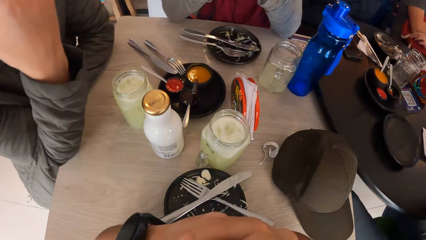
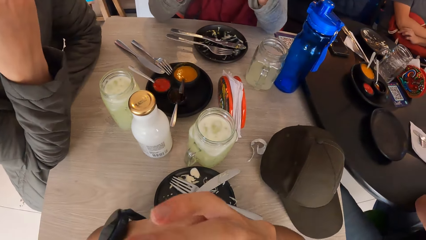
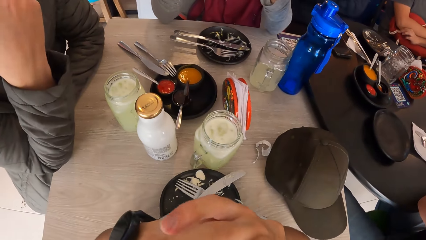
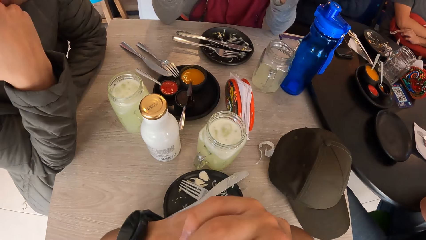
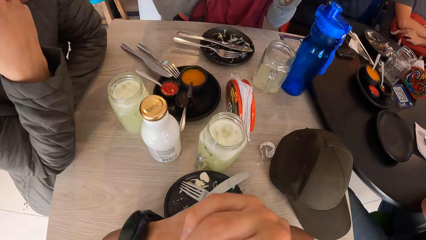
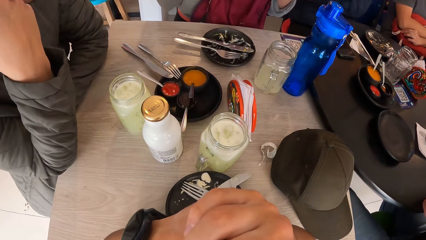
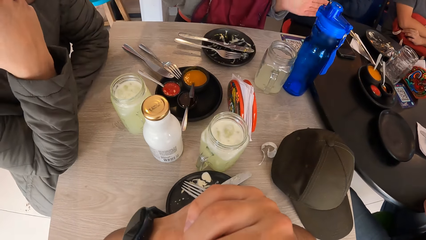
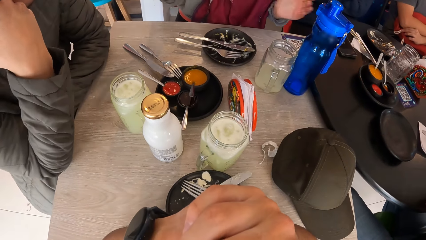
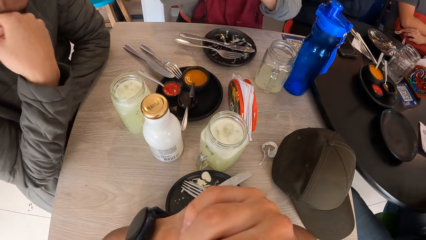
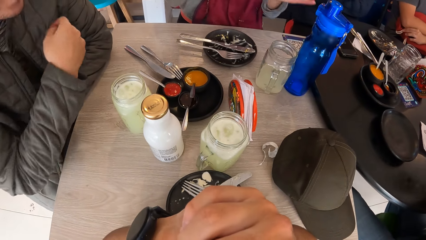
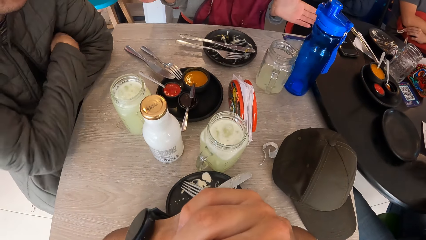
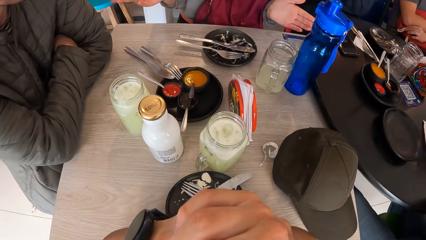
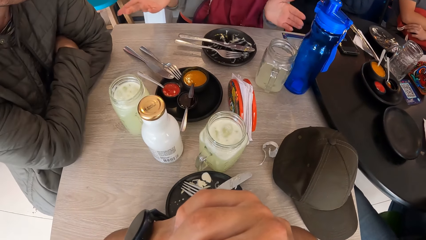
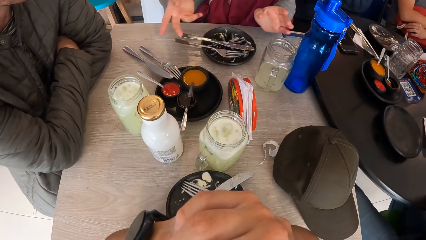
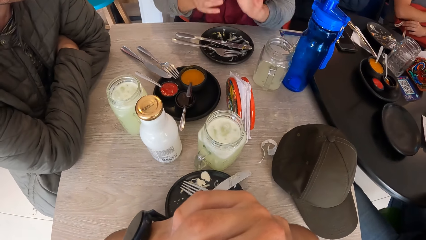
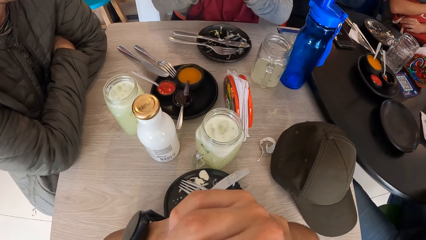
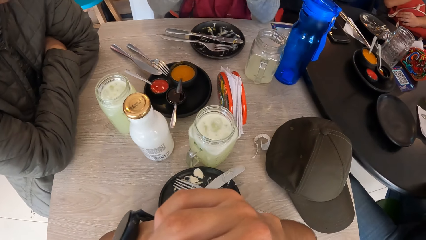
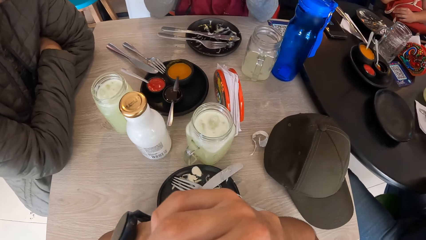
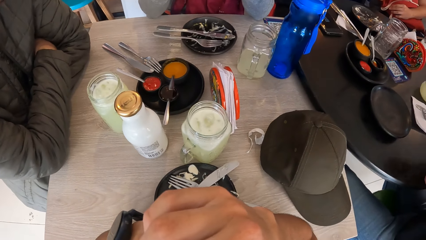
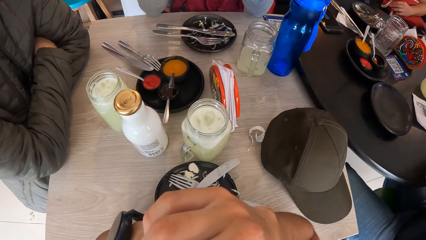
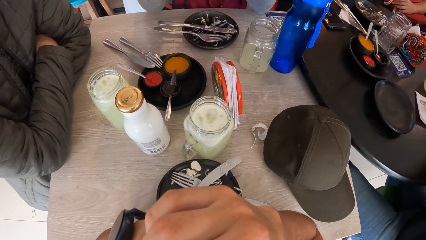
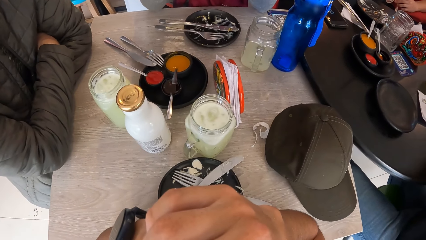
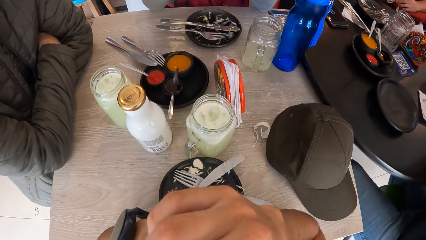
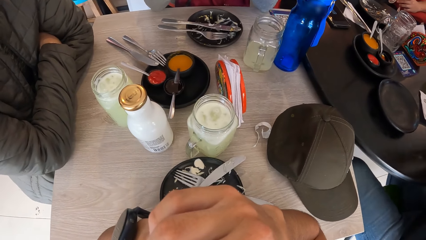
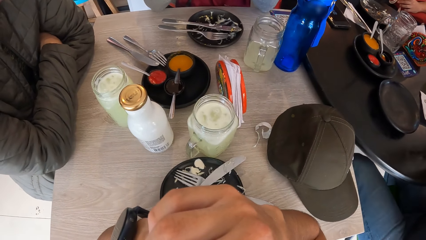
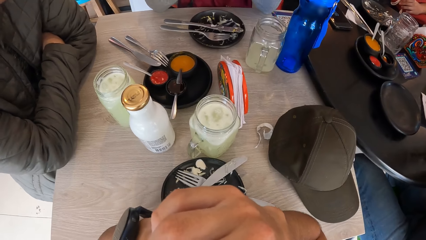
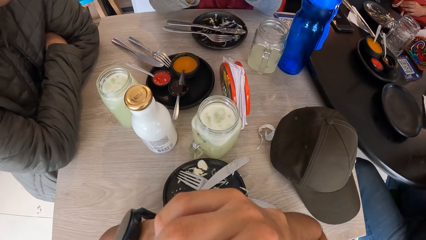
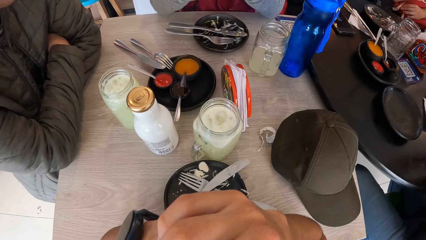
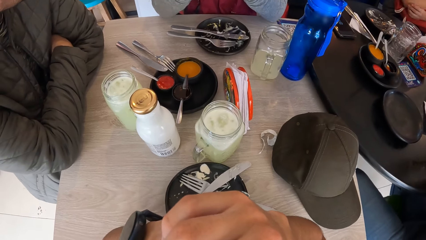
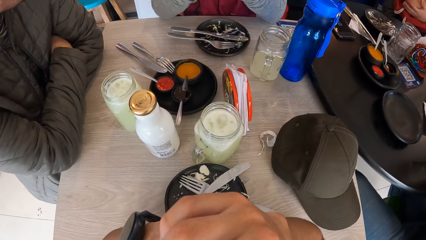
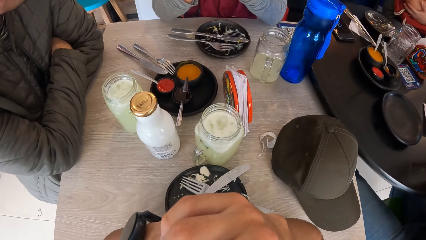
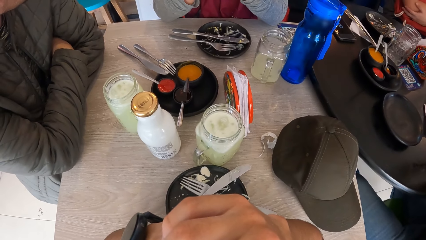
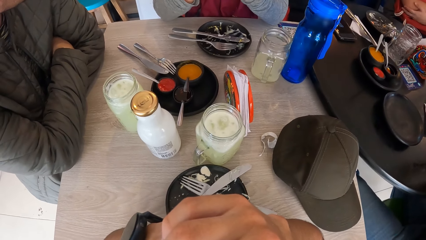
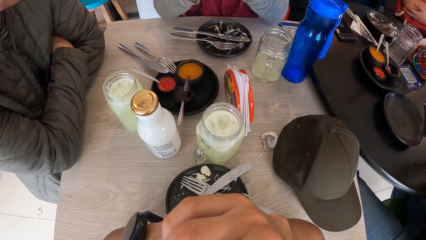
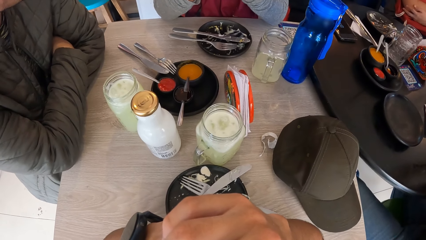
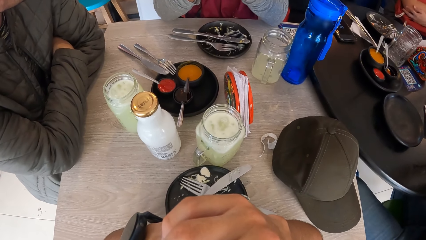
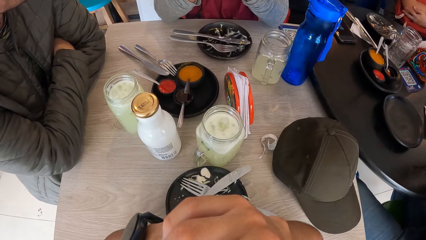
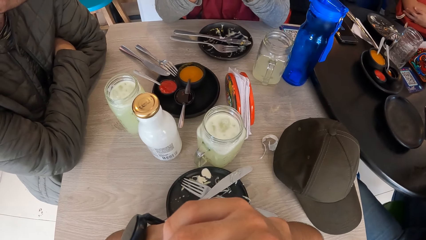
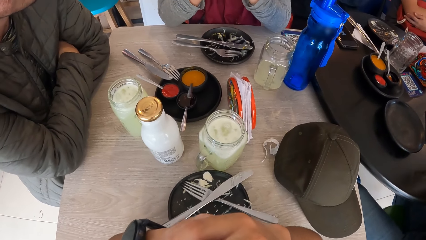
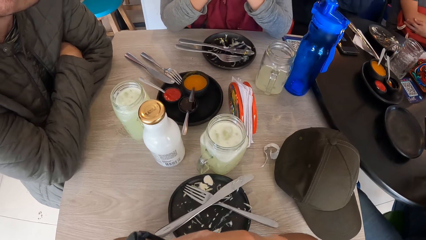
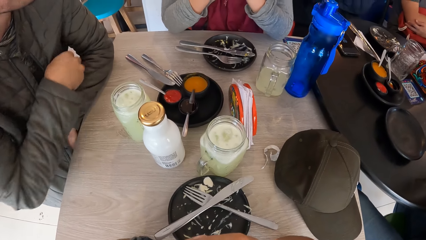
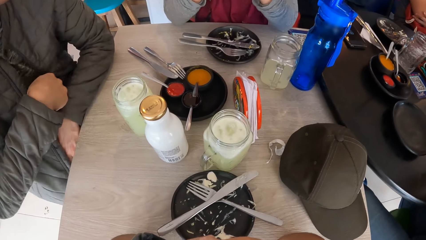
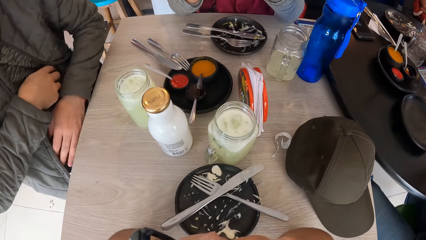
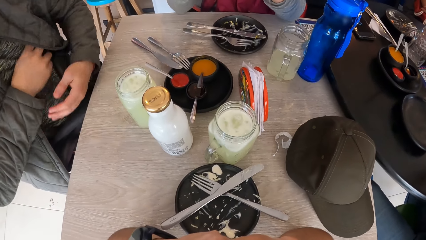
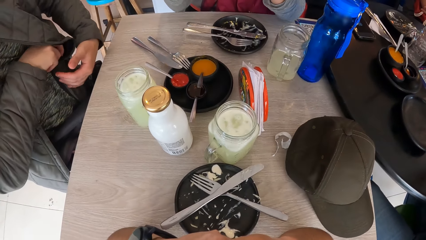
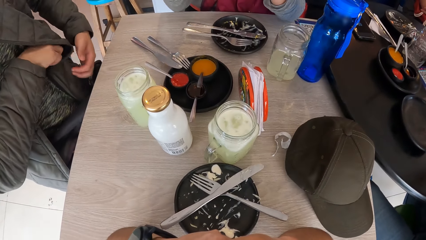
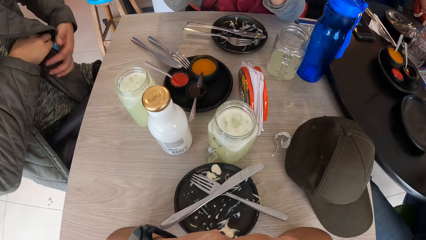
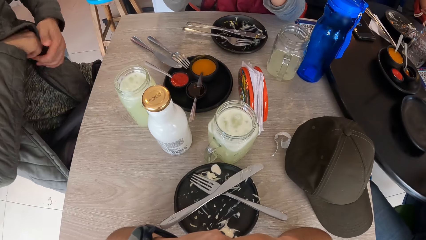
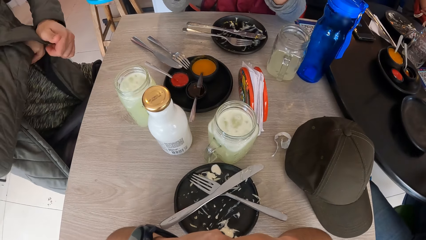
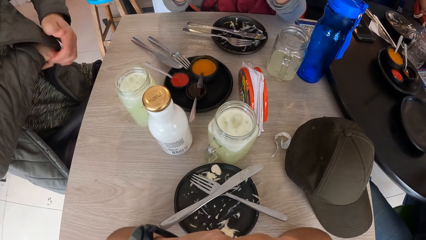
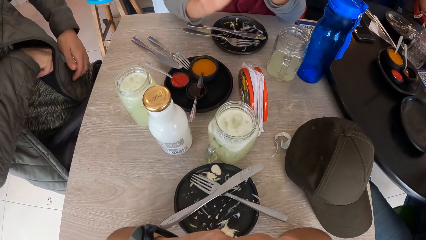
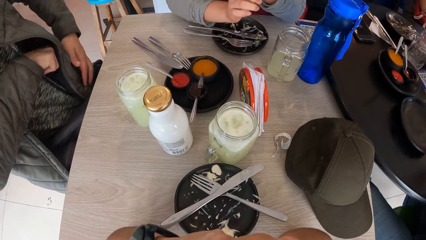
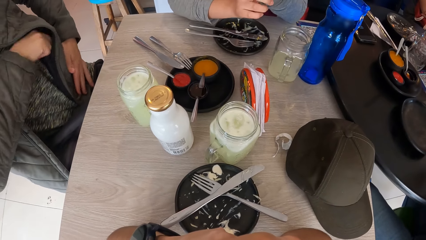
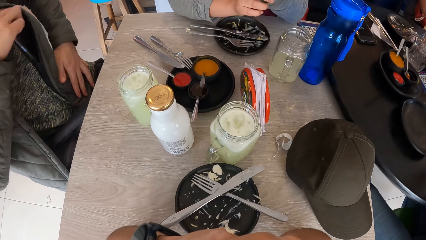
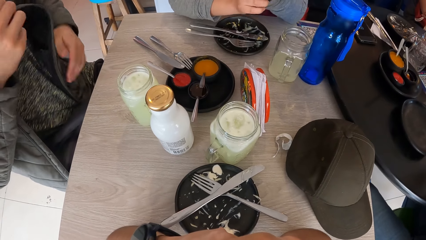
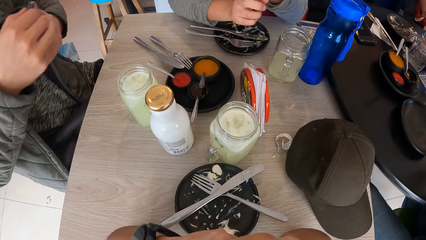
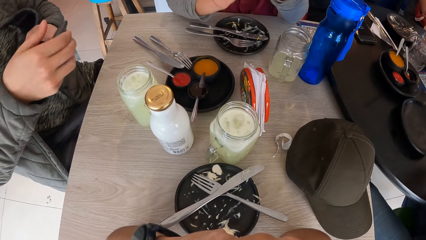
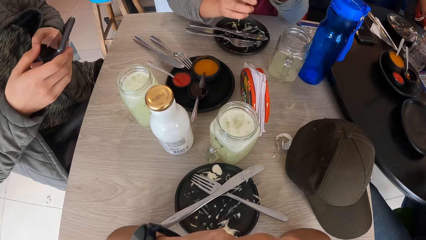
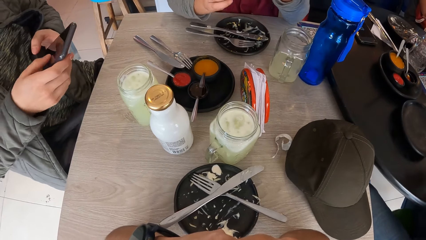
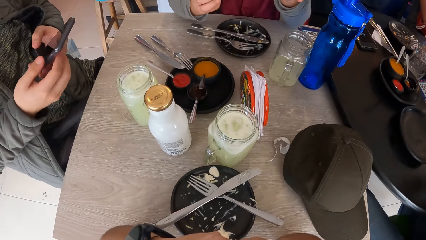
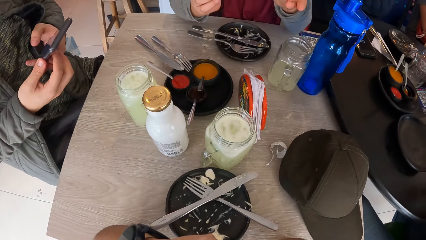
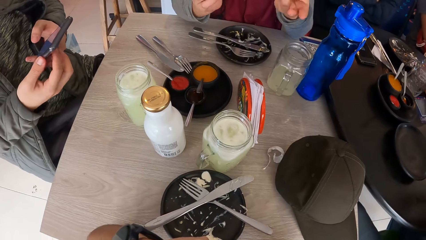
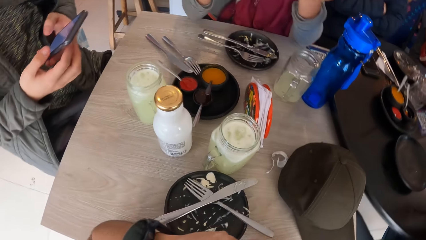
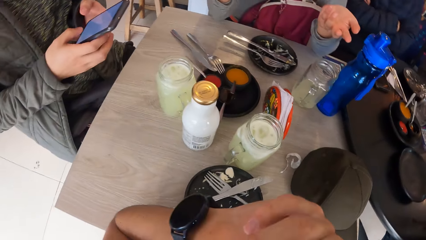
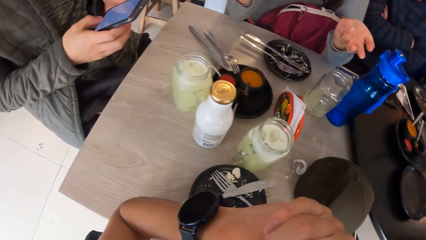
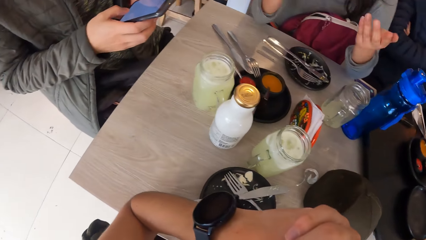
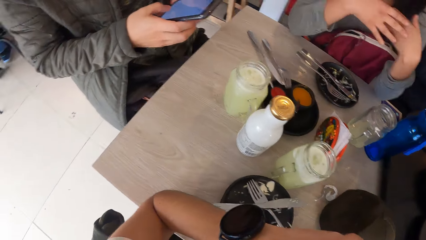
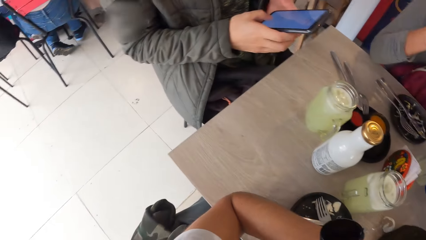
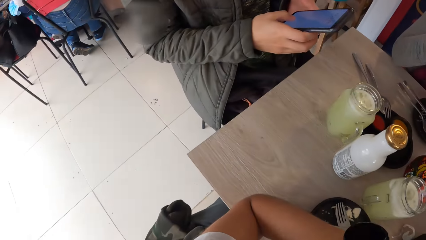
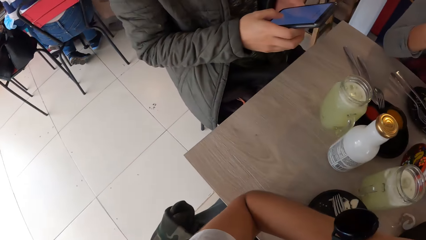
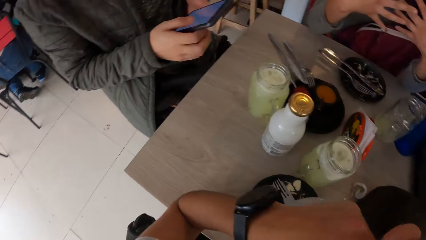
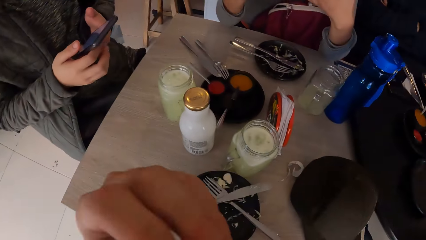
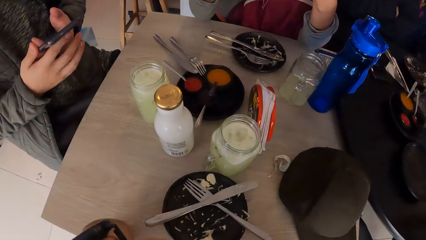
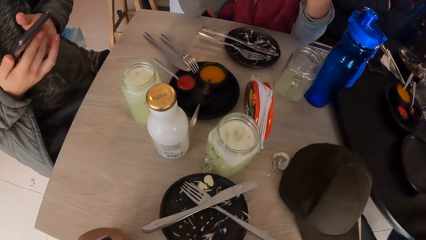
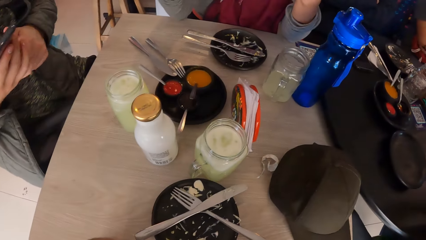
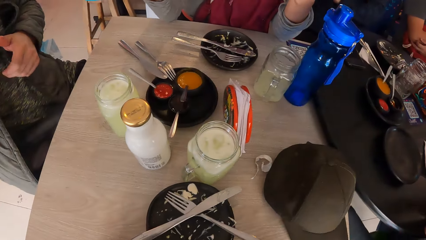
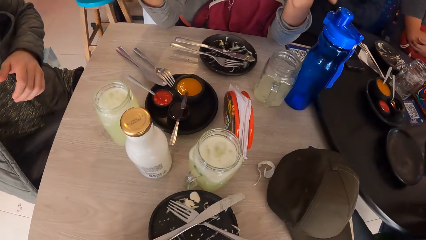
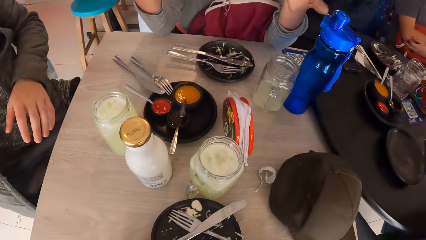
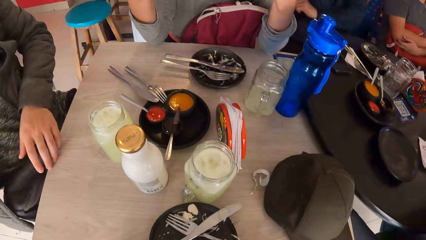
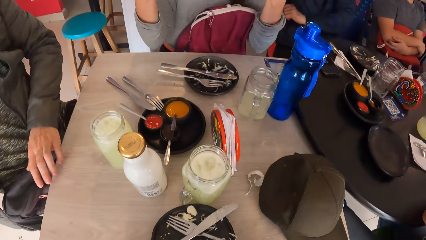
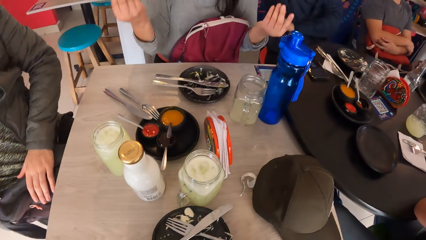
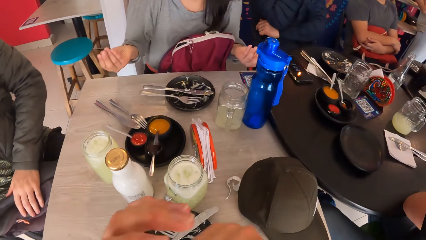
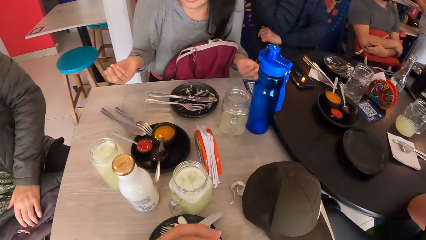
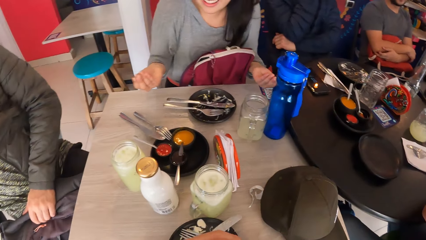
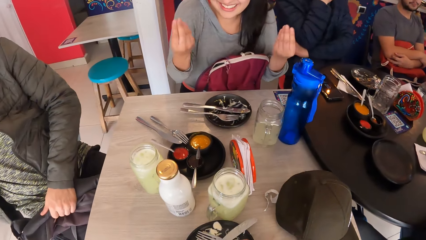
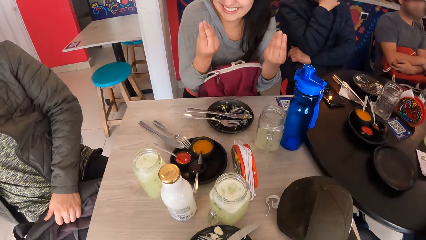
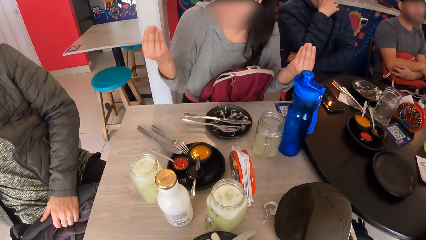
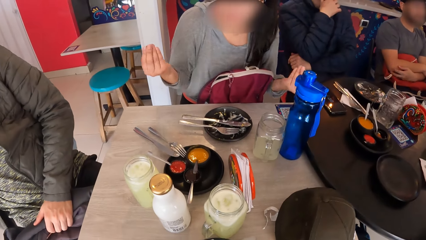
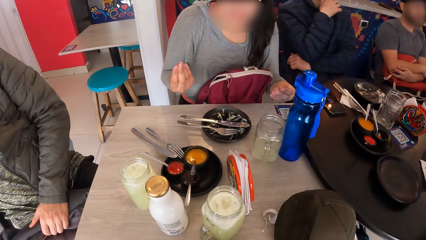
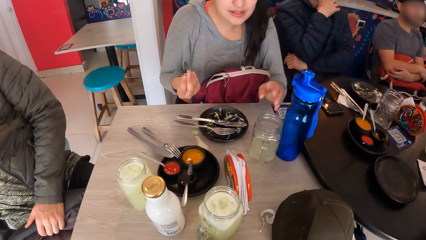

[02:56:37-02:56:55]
The man tucks his right hand in his left arm. The man puts his right hand into a pocket in his jacket. The man holds the jacket with his left hand. The man takes out a phone from the jacket pocket with his right hand. The man holds the phone with his left hand. A person talks to the camera wearer and the man. The man scrolls the phone. The man takes the phone from his left hand with his right hand. The man squeezes a bag on his lap with his left hand.
